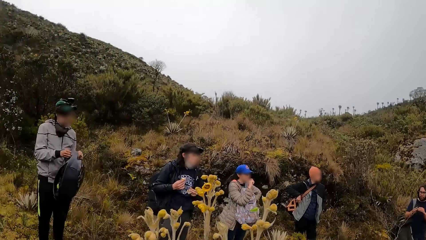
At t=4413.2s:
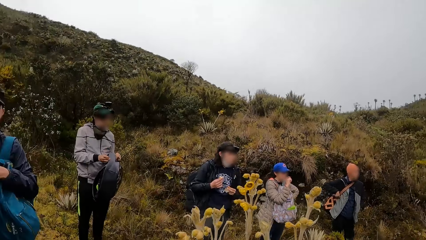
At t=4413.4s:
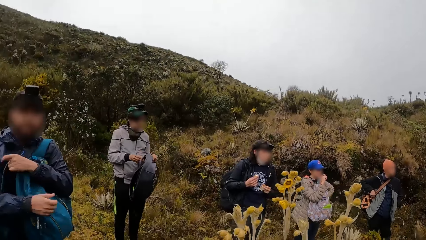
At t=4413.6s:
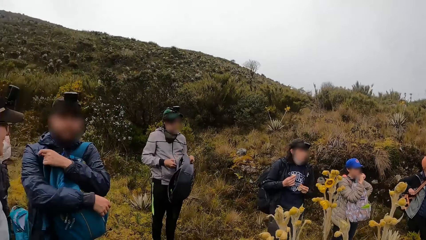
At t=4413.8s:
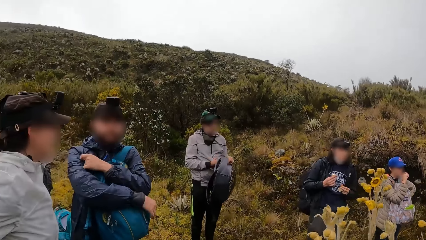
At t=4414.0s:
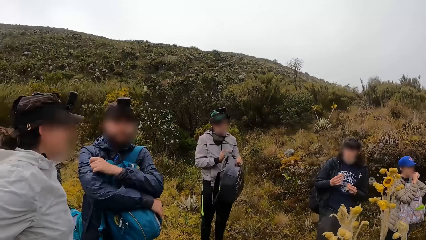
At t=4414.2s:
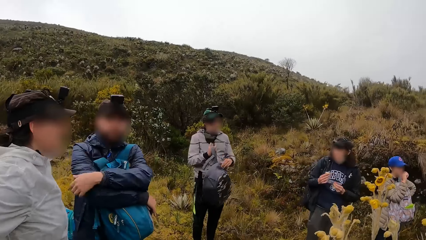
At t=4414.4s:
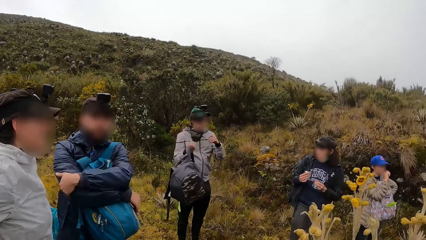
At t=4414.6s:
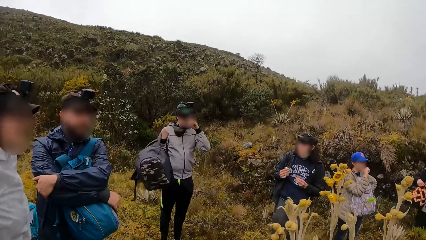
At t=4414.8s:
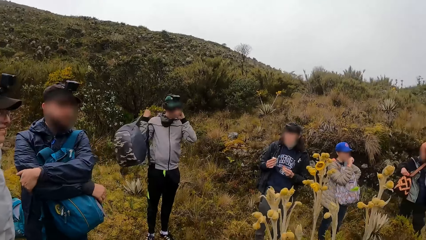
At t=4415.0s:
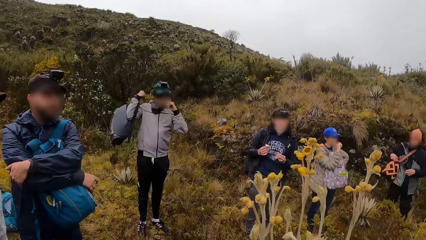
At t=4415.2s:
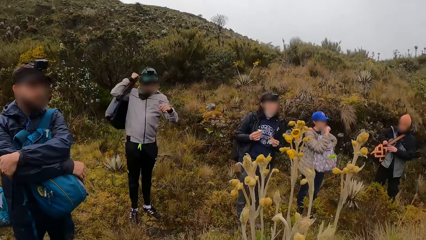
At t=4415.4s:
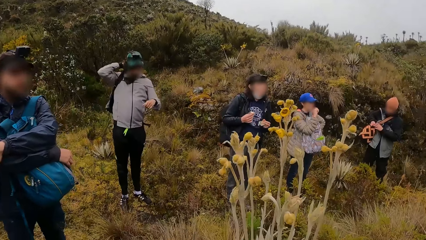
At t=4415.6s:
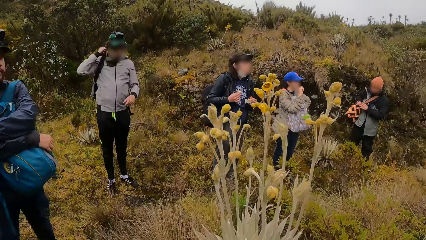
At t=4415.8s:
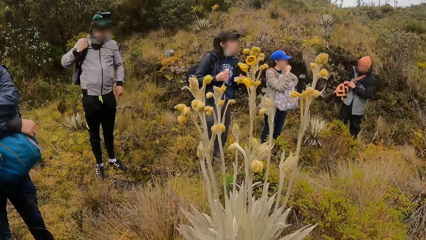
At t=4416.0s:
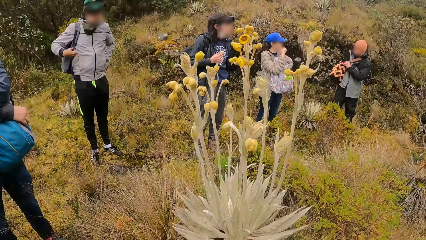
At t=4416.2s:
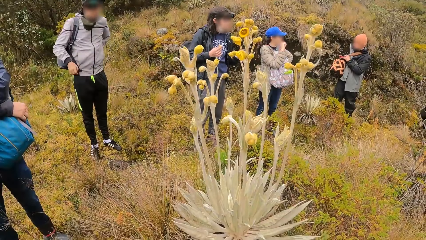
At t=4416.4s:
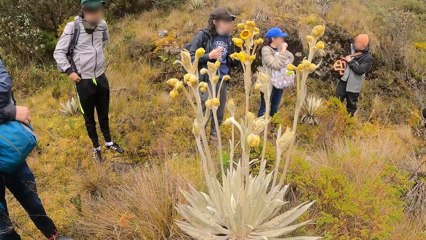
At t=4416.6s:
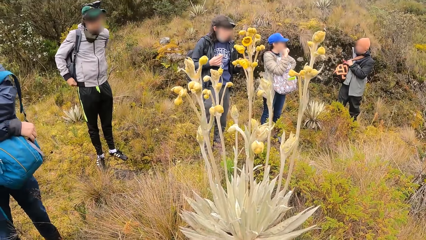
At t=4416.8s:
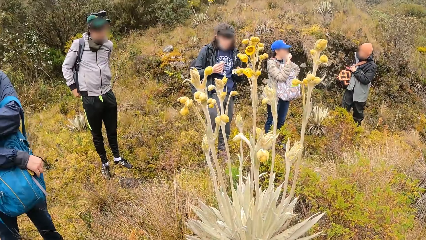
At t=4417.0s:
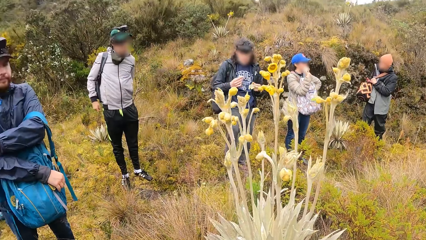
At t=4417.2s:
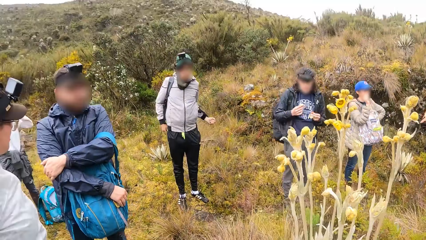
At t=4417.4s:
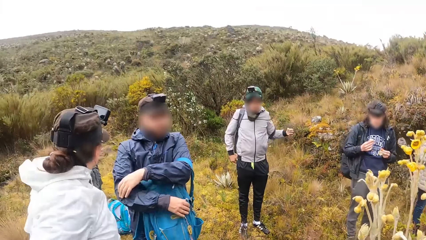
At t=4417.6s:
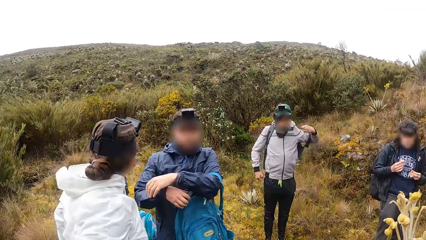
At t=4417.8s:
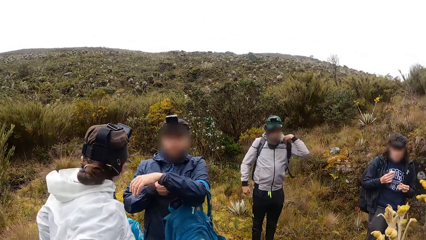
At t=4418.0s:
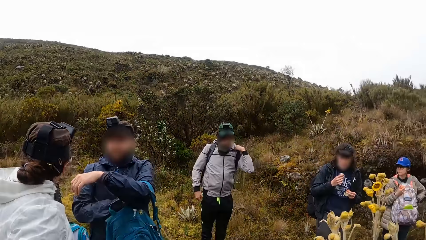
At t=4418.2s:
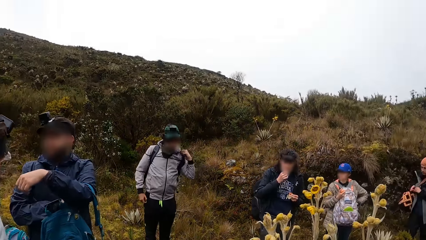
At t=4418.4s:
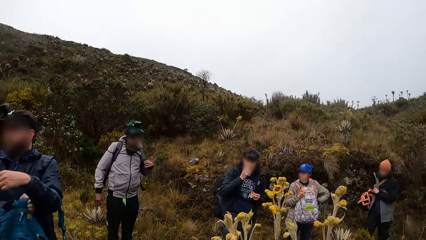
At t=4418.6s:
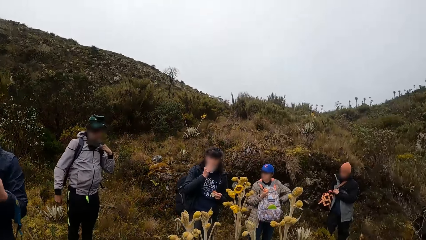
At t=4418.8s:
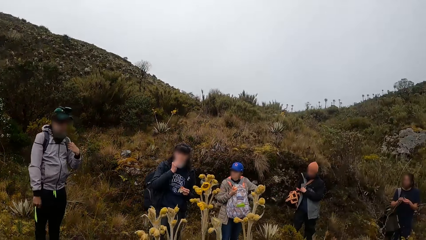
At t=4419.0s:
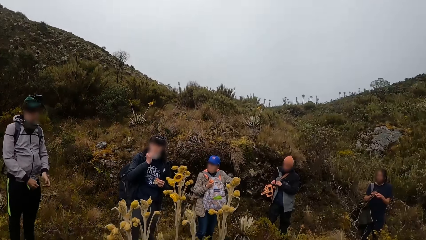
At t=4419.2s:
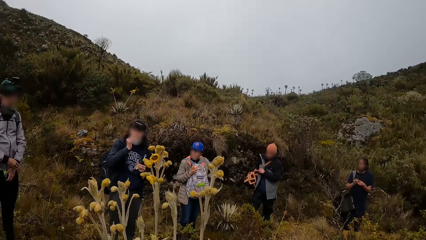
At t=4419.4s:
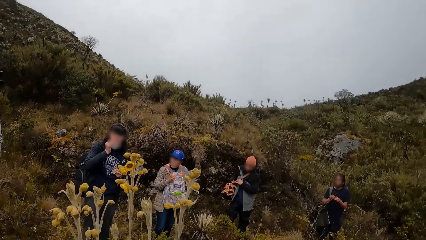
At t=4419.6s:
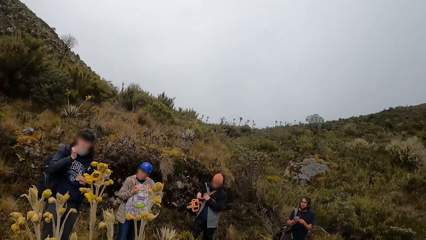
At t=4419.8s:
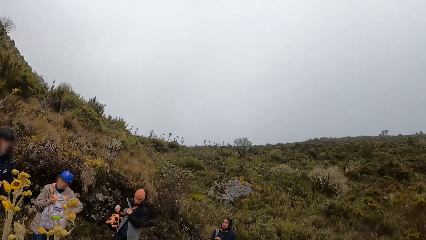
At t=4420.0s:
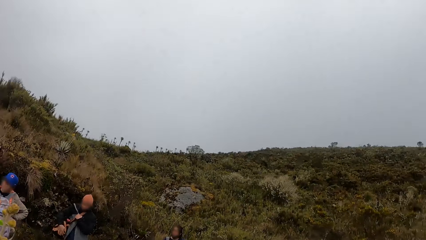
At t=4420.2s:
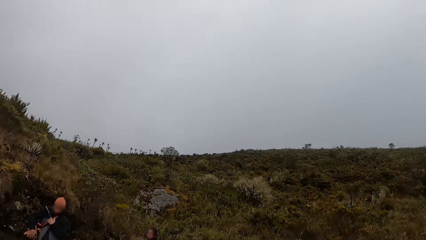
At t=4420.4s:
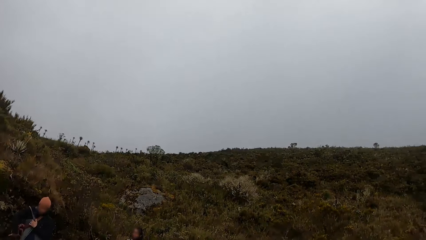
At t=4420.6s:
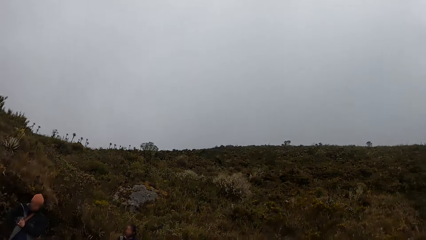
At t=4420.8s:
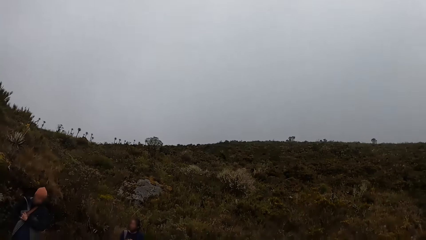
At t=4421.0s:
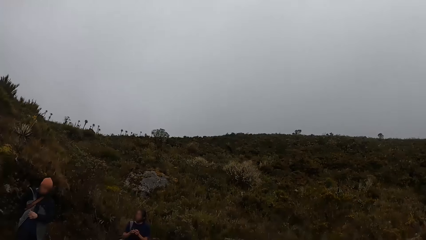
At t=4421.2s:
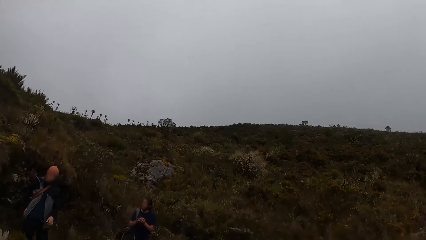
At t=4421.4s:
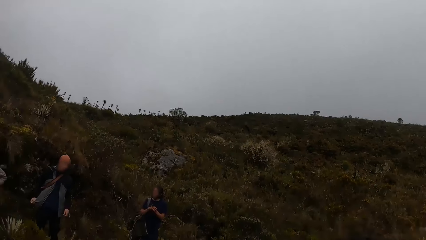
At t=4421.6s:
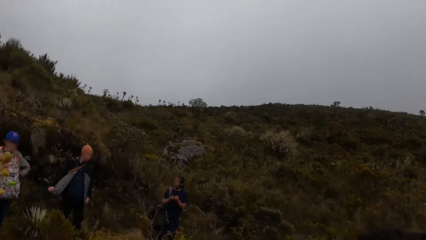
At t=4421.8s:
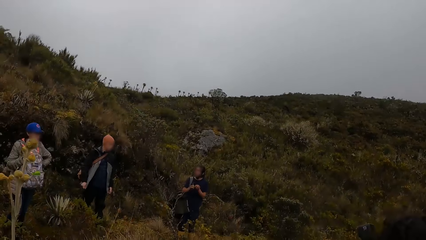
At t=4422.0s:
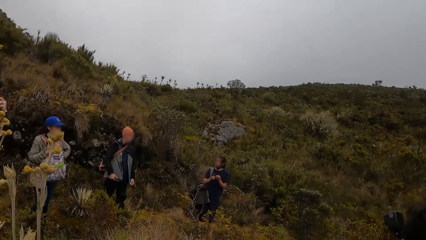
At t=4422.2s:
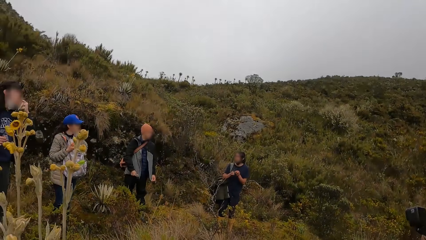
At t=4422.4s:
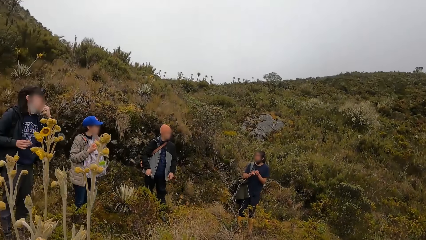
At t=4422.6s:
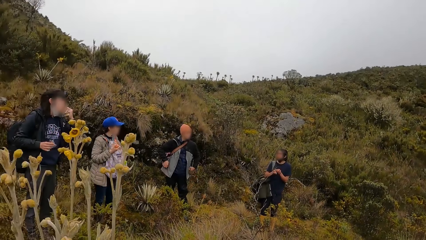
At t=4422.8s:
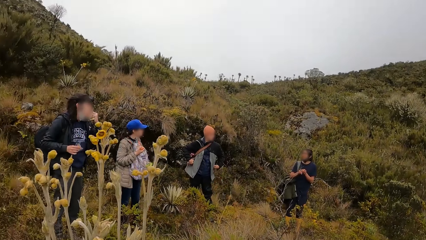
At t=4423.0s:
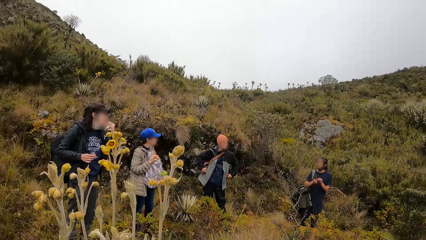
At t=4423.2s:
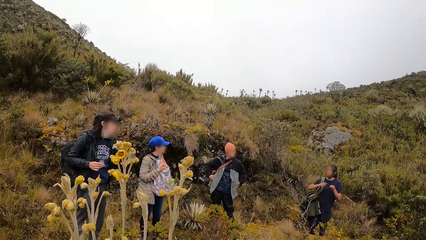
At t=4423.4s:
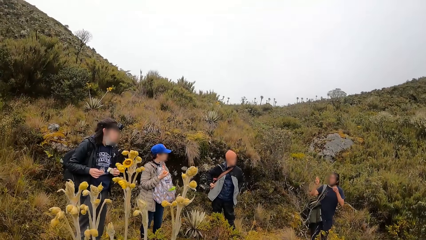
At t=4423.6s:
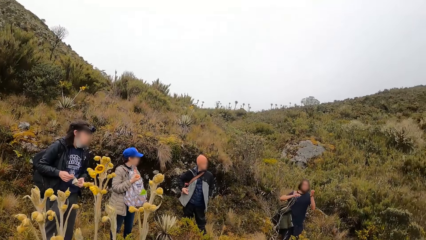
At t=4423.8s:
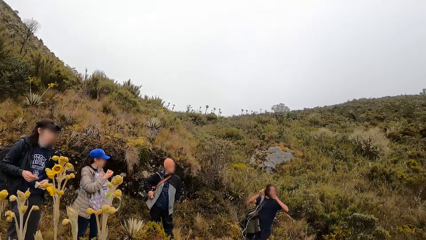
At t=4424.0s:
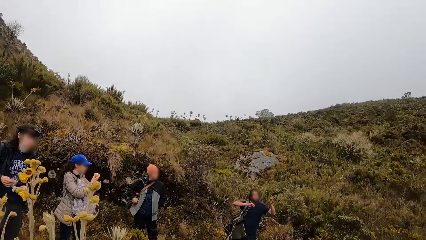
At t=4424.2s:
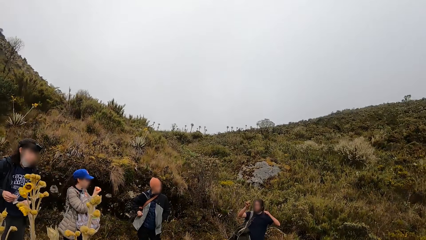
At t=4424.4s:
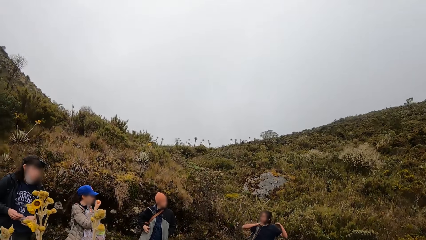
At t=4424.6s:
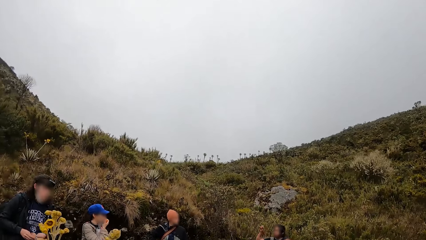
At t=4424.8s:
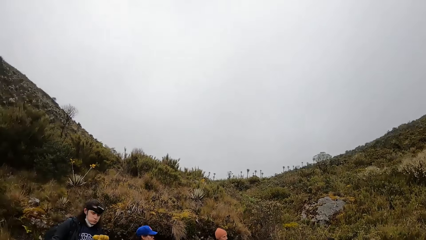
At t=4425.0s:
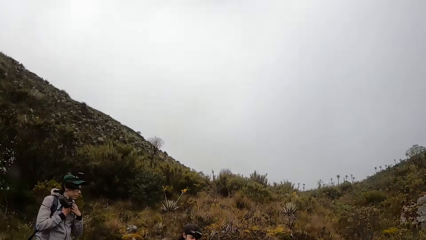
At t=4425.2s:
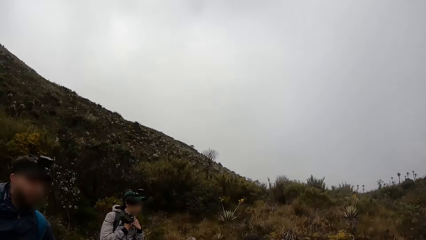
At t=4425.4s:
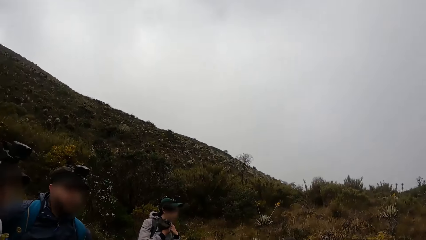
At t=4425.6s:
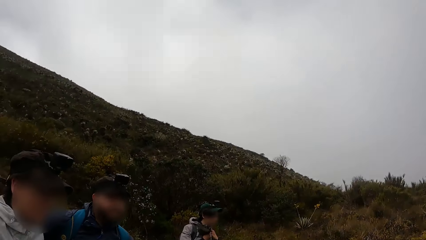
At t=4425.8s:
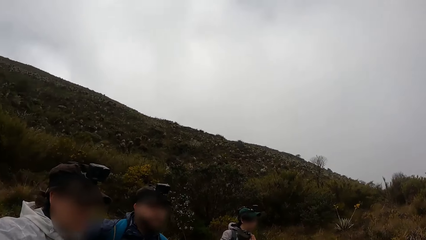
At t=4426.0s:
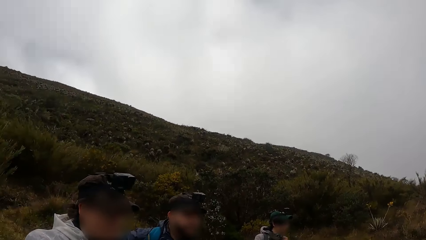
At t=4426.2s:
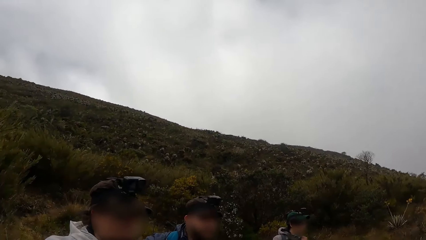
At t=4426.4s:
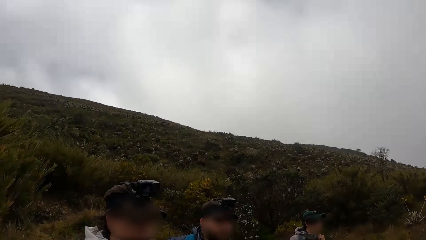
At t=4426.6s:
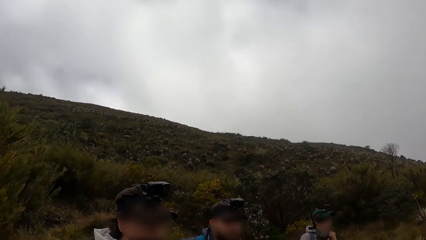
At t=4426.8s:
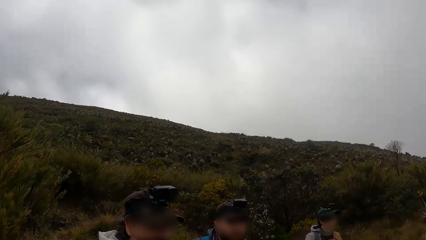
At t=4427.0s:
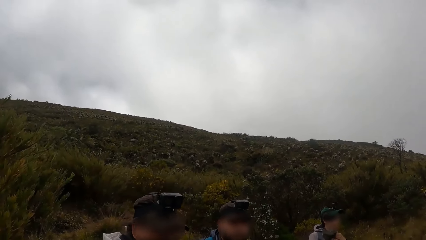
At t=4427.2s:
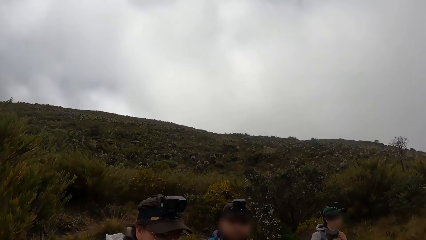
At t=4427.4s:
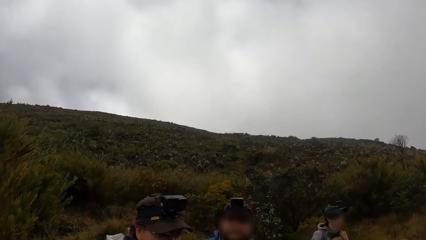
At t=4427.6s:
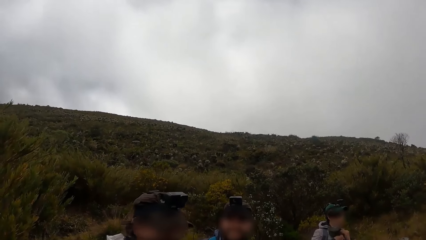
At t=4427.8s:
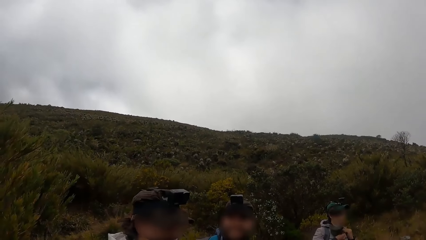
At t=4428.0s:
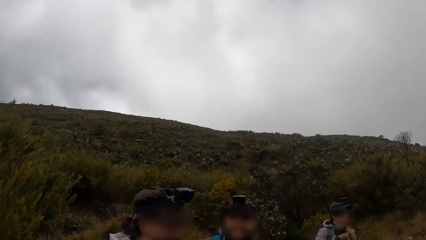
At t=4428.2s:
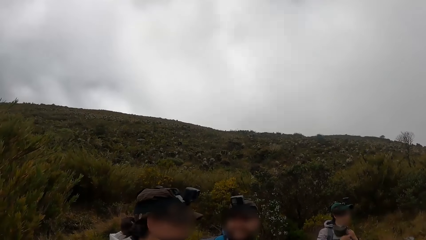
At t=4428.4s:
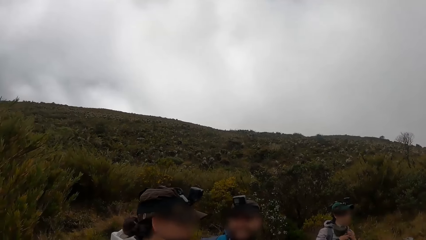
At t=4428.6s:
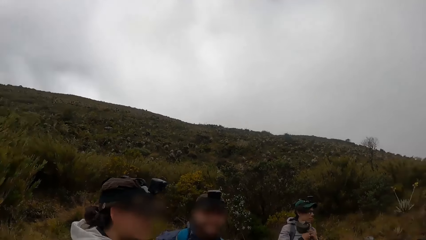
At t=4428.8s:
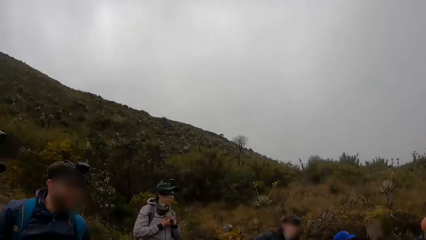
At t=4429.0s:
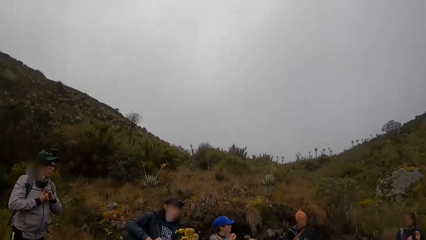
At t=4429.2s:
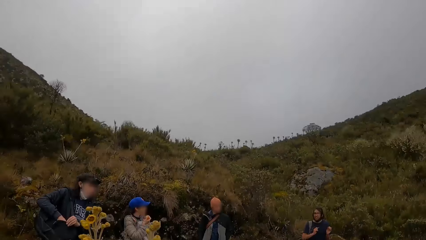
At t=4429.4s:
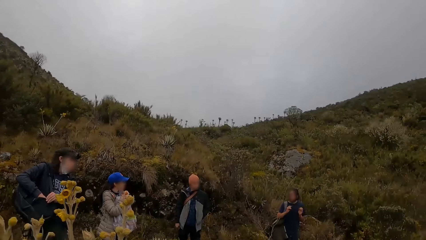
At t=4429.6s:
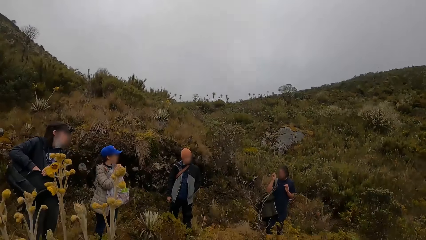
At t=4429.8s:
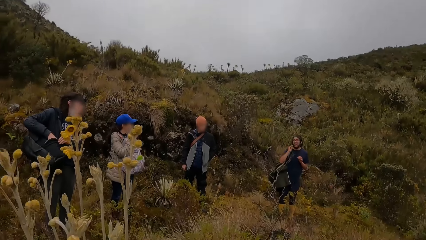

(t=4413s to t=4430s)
A man puts a bag on his back. Another man holds a bag. The camera wearer looks around. Another man puts his hands in a pocket. The first man sways his hands. The camera wearer looks around.
